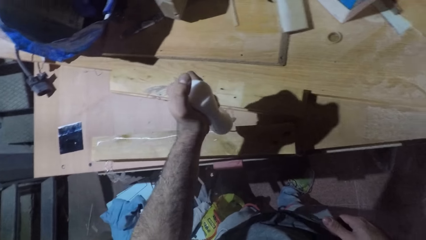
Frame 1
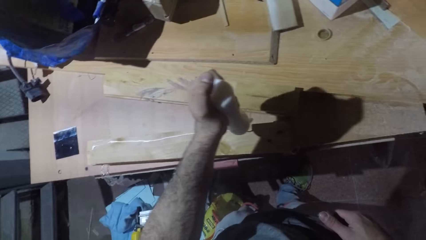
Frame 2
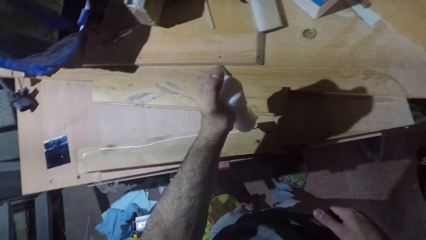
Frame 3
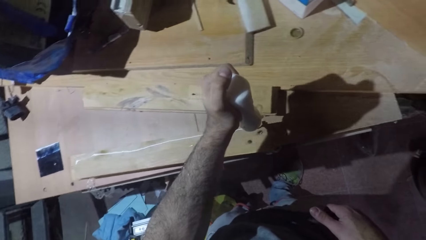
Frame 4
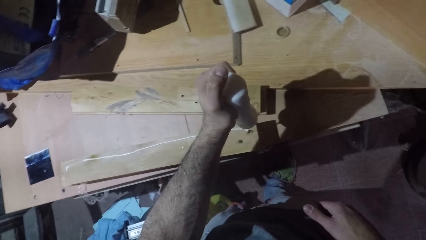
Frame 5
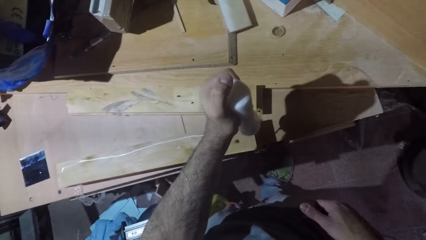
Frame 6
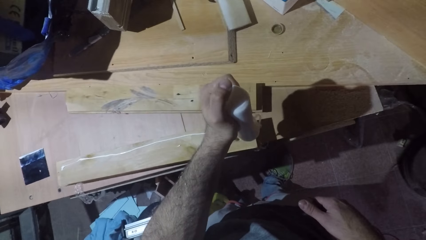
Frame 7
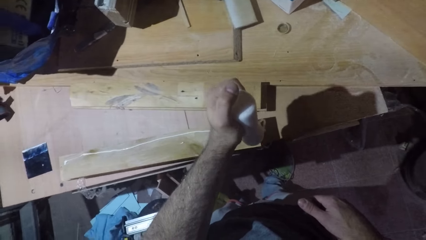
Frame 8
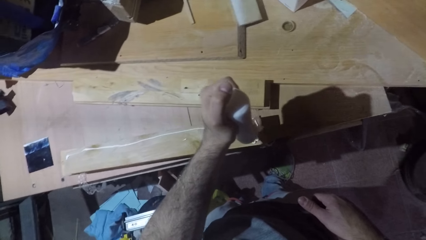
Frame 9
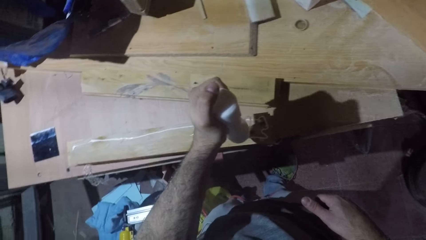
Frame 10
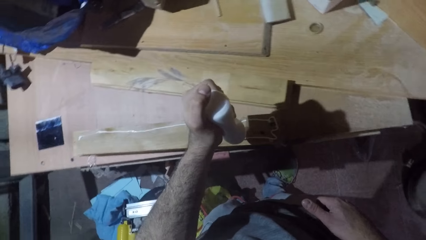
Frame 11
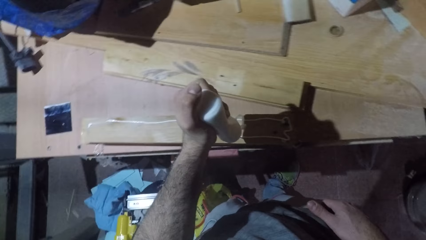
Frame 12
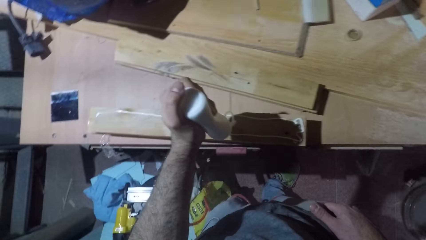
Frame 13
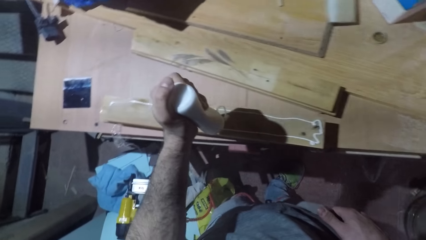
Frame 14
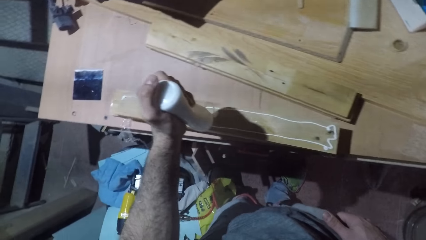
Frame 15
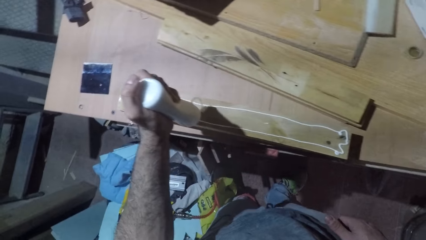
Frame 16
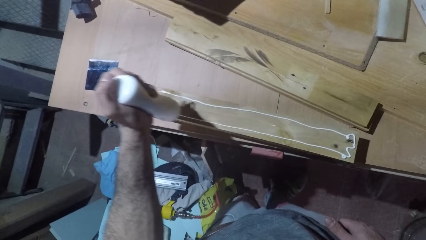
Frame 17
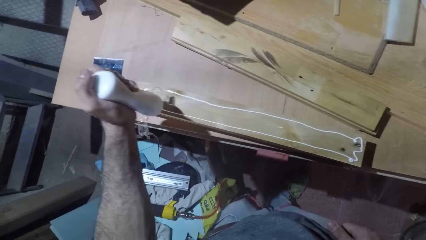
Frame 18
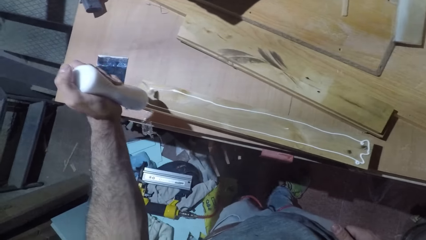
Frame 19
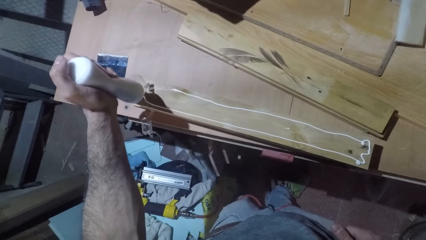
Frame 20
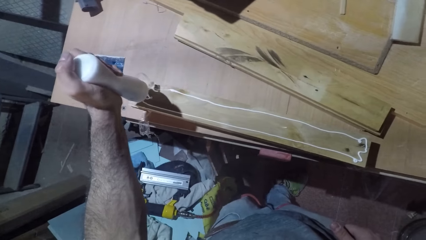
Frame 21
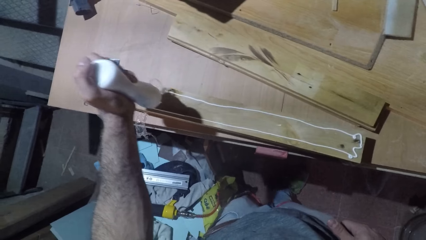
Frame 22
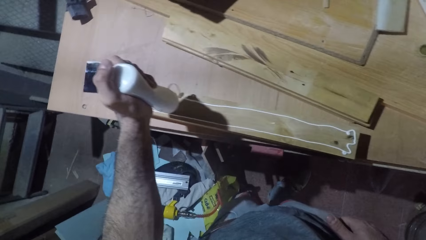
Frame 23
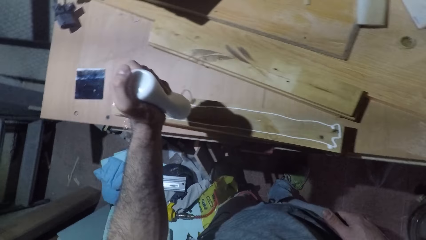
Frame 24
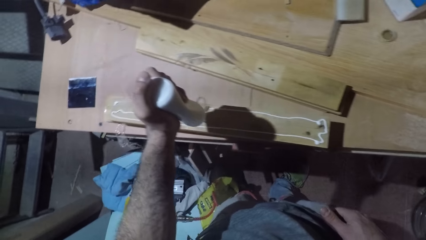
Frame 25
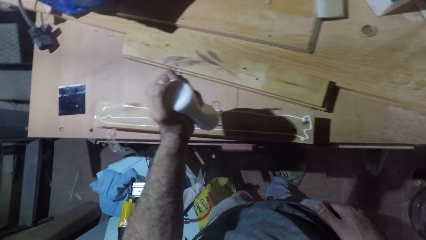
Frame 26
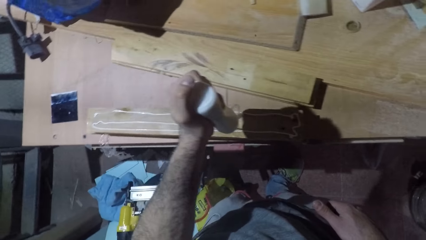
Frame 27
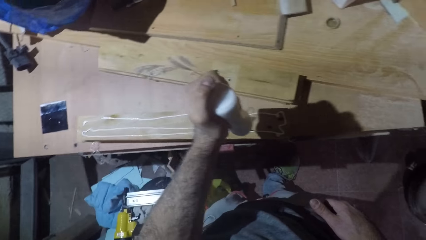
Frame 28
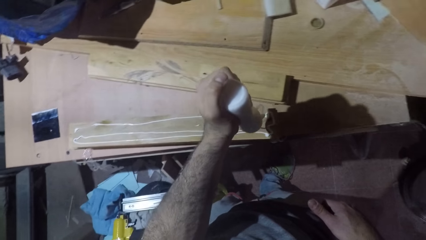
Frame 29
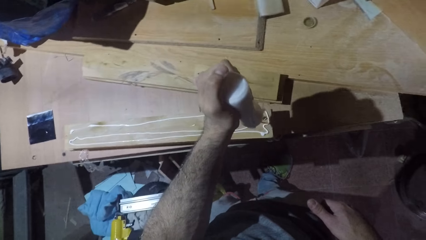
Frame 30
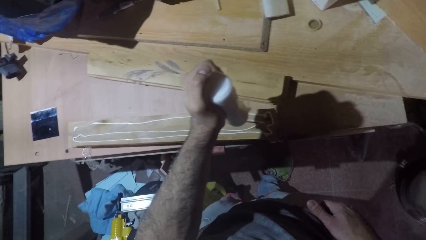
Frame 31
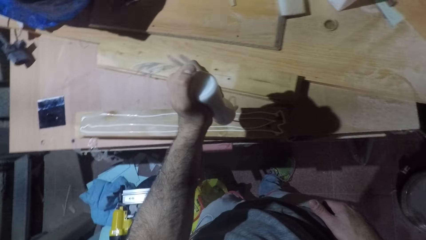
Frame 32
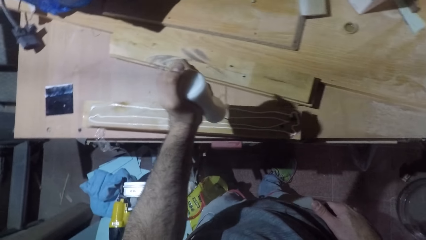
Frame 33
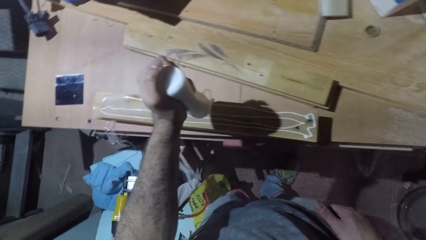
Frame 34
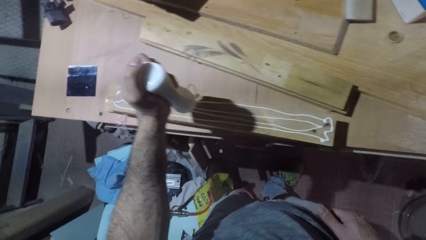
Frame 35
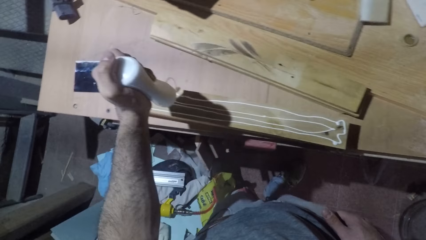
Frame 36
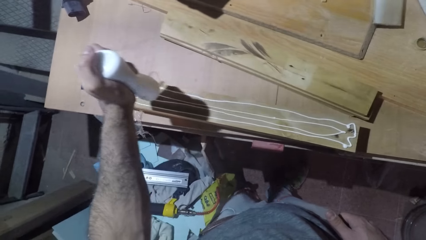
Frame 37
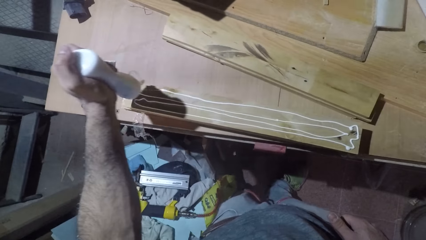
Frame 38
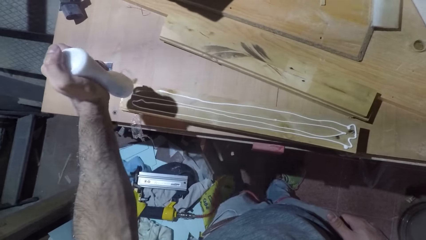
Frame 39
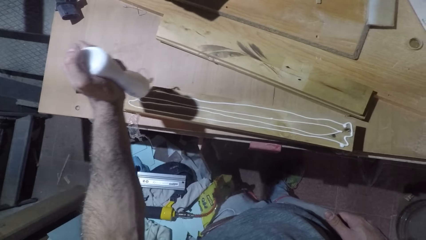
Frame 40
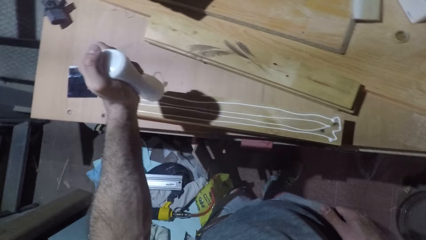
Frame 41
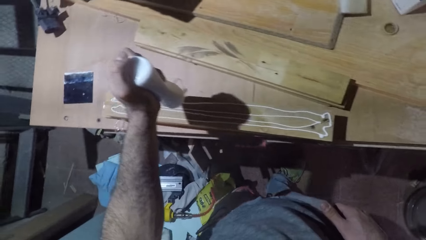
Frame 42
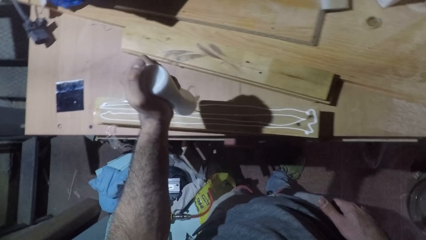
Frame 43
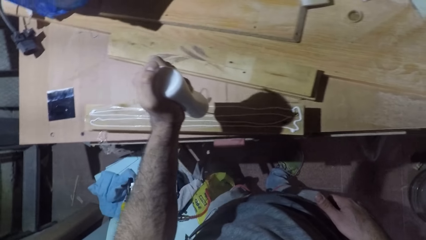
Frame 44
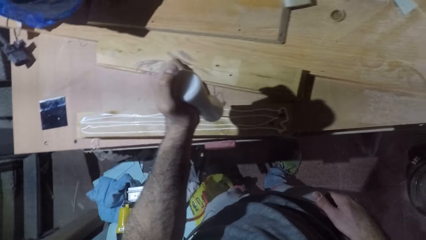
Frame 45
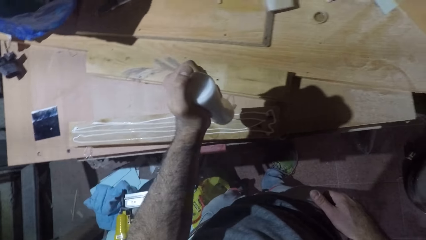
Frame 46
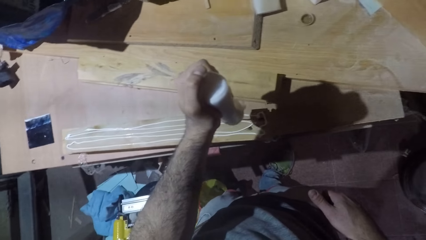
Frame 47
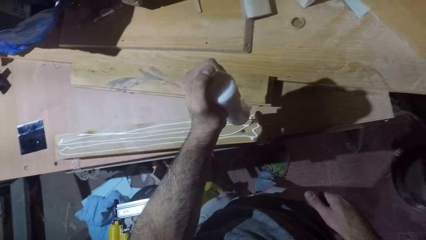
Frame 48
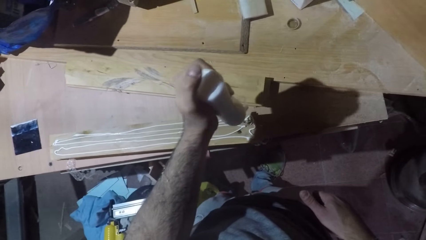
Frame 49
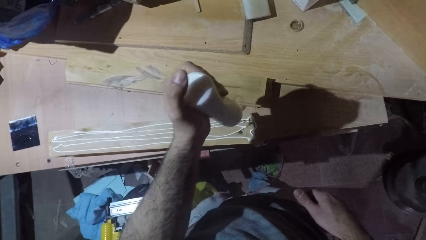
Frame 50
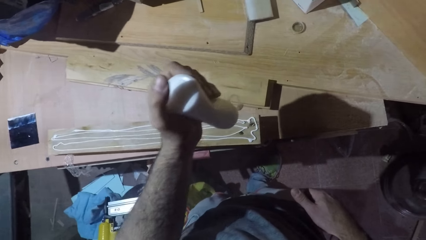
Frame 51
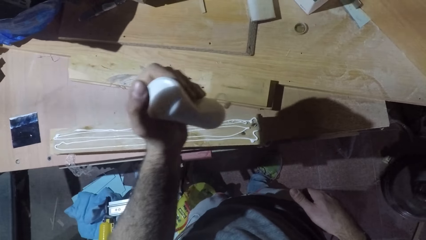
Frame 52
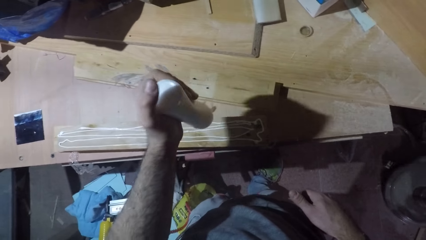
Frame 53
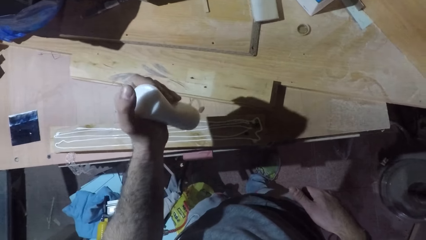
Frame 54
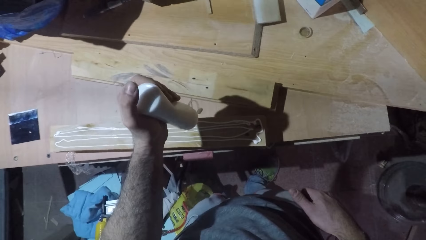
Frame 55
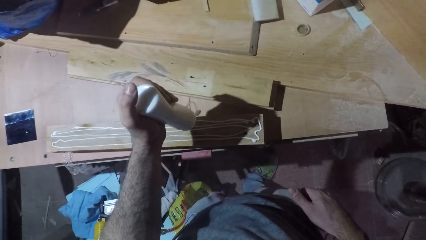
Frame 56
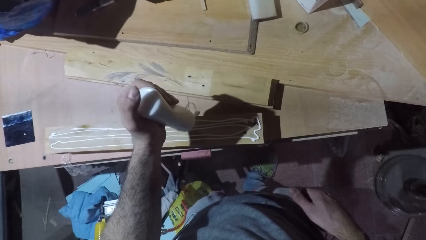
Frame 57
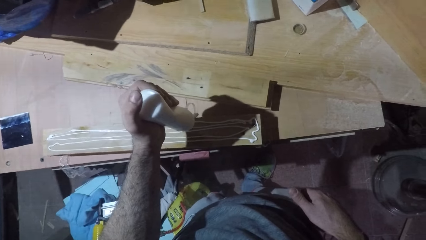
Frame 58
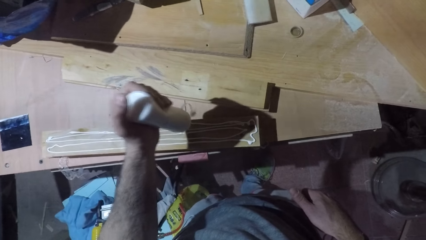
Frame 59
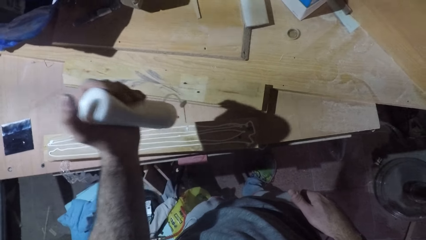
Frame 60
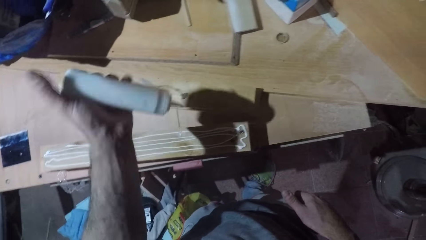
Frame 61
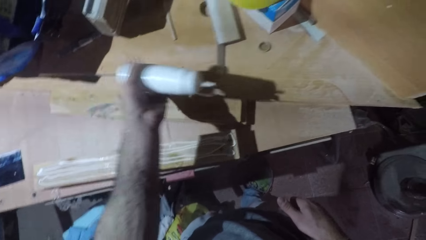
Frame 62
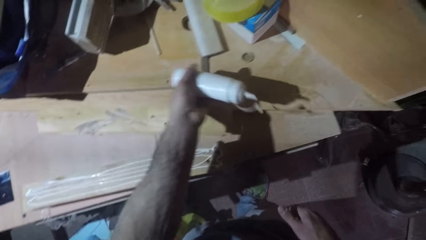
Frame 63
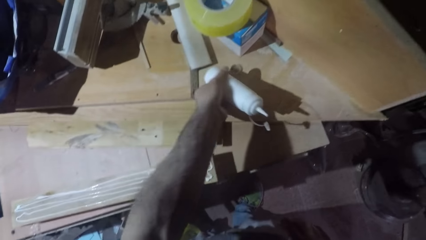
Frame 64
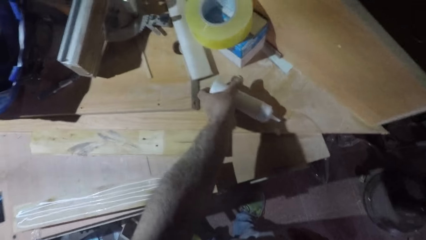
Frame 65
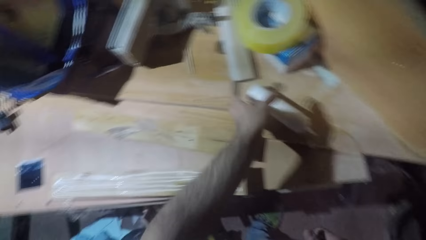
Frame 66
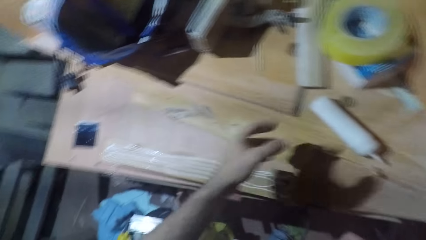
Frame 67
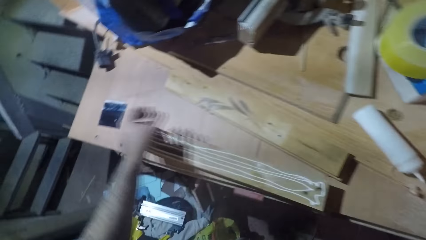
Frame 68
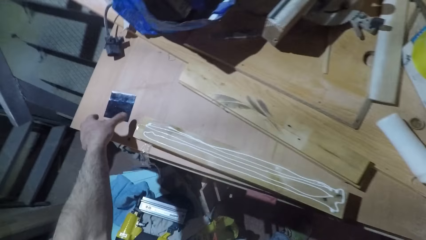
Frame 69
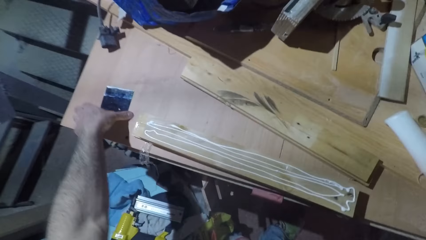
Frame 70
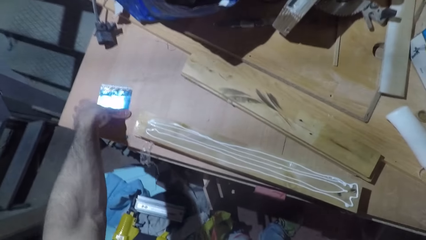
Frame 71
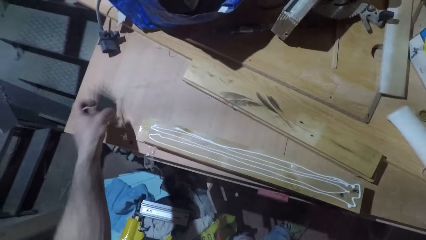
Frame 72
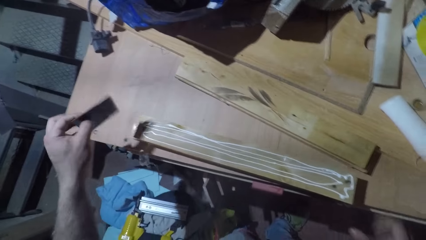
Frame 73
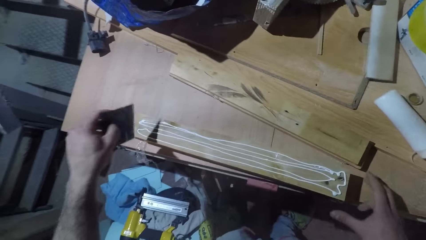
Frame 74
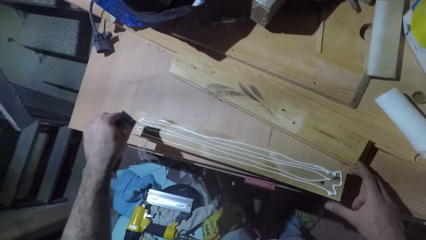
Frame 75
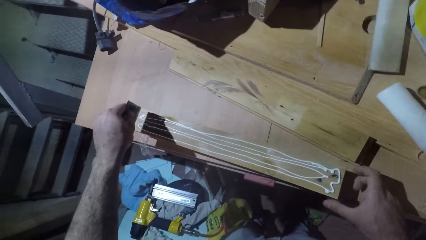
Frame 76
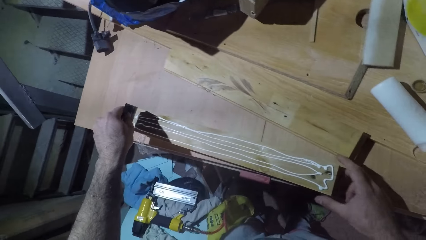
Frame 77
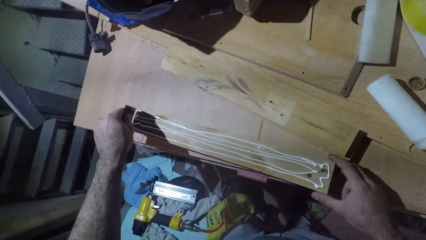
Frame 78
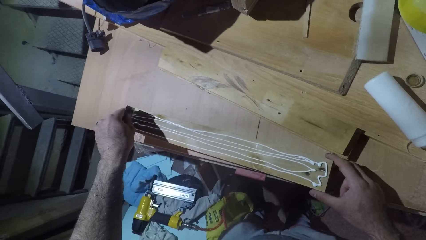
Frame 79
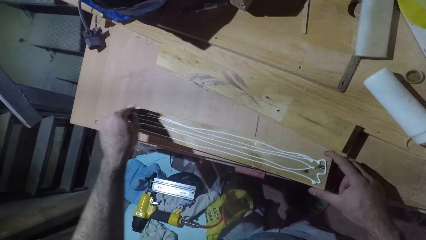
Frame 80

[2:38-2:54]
The camera wearer puts the glue can down on the table. They pick the glue spreader. They spread the glue on the wood.
